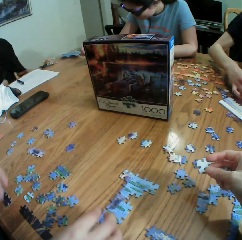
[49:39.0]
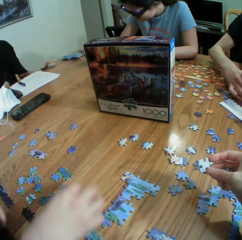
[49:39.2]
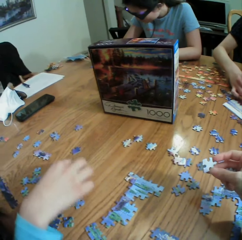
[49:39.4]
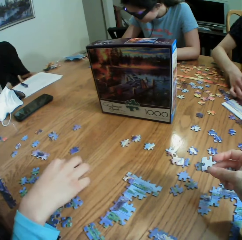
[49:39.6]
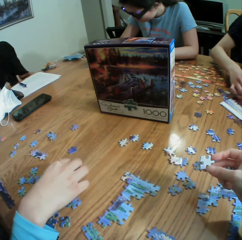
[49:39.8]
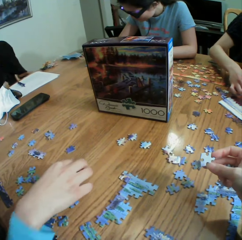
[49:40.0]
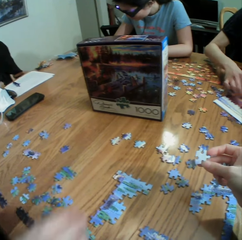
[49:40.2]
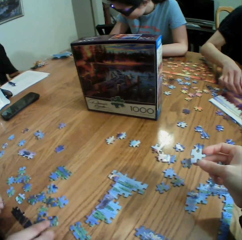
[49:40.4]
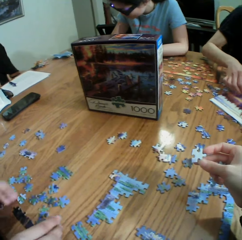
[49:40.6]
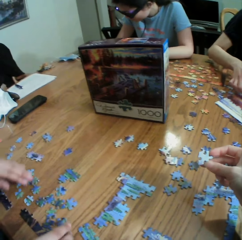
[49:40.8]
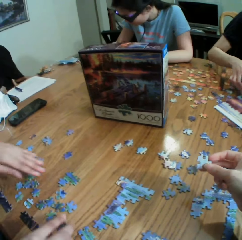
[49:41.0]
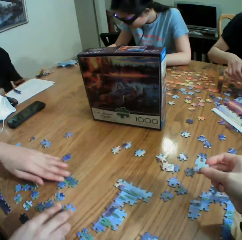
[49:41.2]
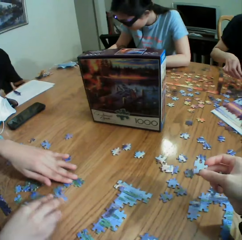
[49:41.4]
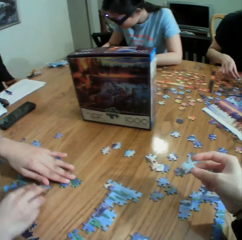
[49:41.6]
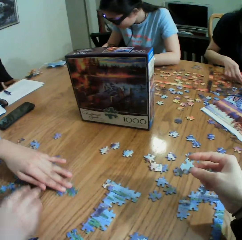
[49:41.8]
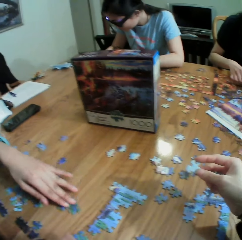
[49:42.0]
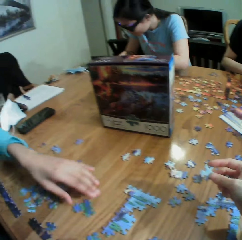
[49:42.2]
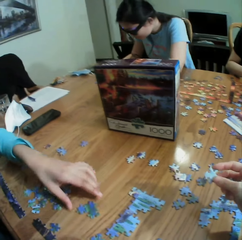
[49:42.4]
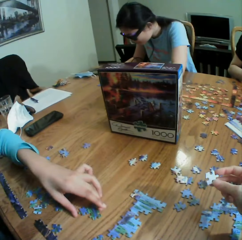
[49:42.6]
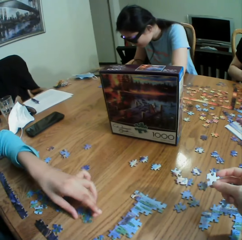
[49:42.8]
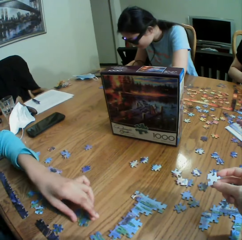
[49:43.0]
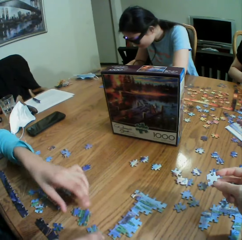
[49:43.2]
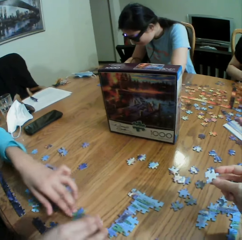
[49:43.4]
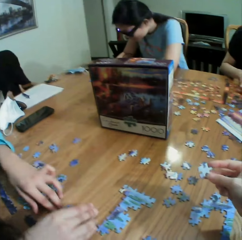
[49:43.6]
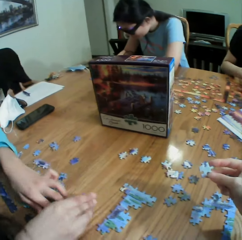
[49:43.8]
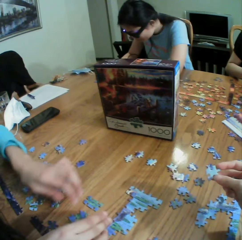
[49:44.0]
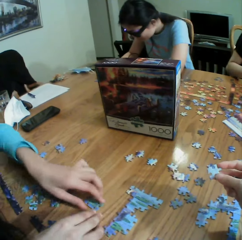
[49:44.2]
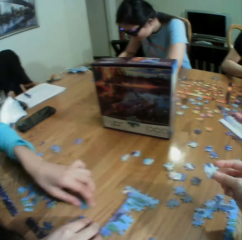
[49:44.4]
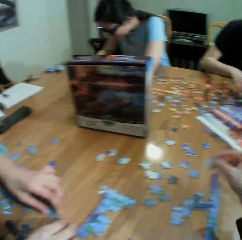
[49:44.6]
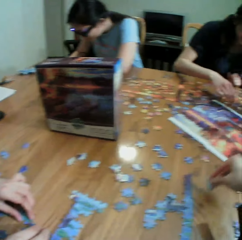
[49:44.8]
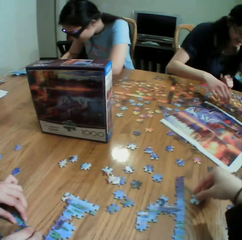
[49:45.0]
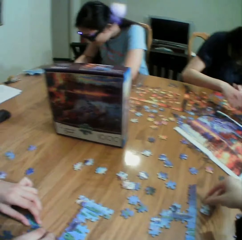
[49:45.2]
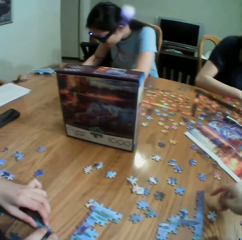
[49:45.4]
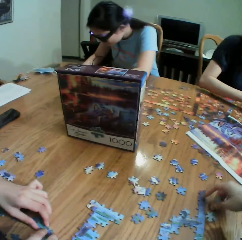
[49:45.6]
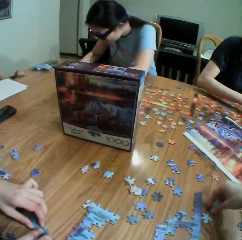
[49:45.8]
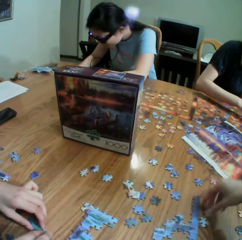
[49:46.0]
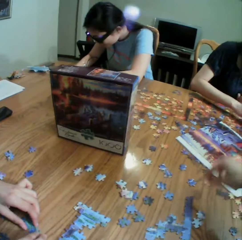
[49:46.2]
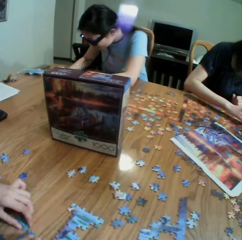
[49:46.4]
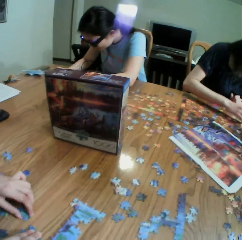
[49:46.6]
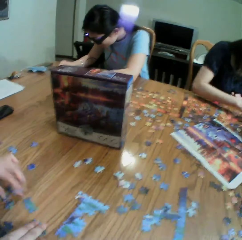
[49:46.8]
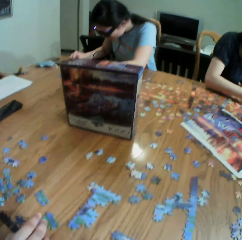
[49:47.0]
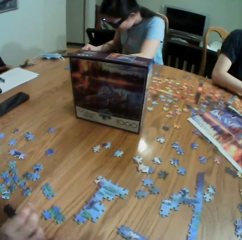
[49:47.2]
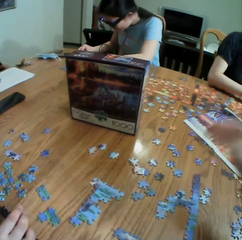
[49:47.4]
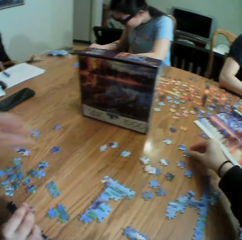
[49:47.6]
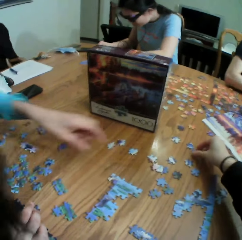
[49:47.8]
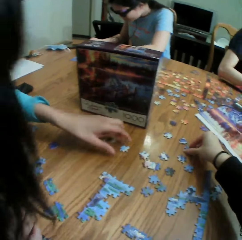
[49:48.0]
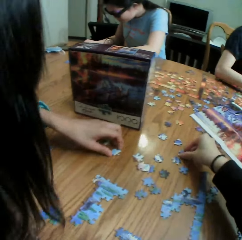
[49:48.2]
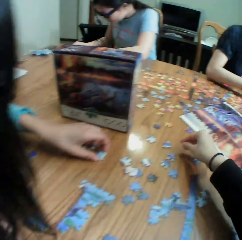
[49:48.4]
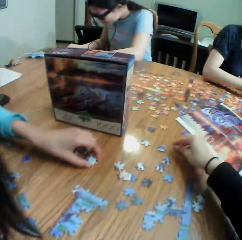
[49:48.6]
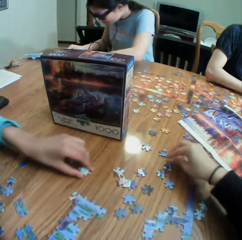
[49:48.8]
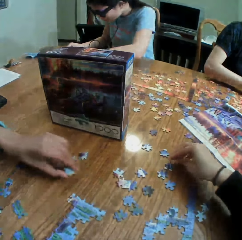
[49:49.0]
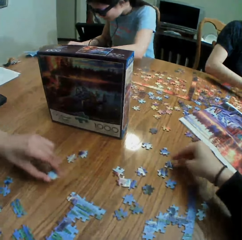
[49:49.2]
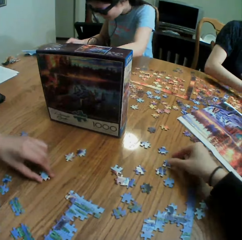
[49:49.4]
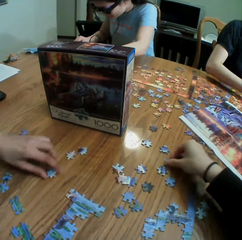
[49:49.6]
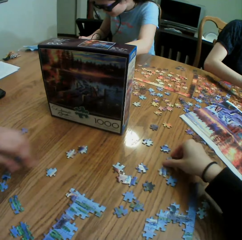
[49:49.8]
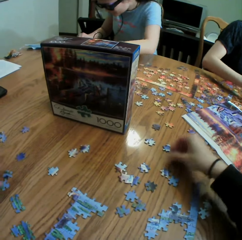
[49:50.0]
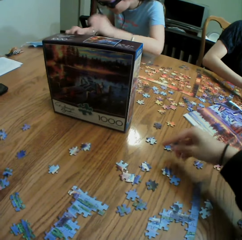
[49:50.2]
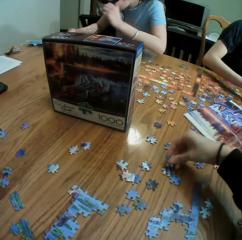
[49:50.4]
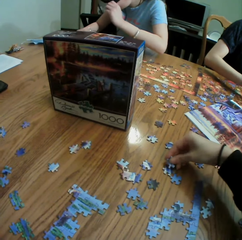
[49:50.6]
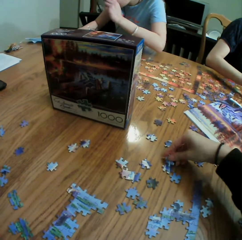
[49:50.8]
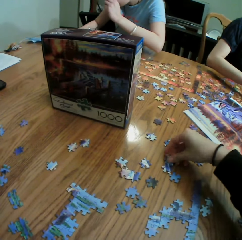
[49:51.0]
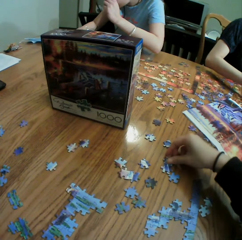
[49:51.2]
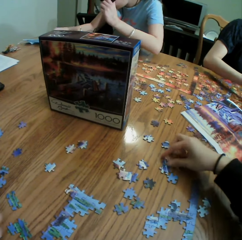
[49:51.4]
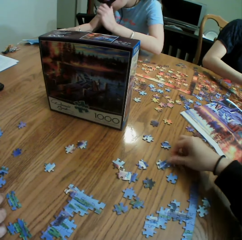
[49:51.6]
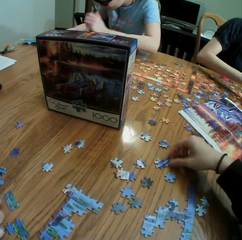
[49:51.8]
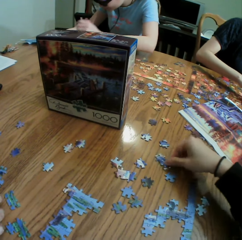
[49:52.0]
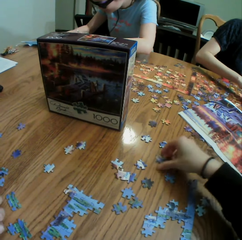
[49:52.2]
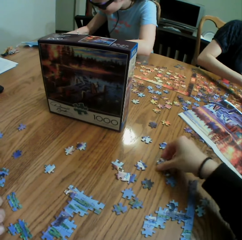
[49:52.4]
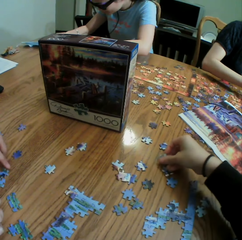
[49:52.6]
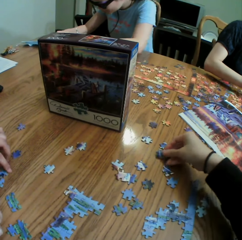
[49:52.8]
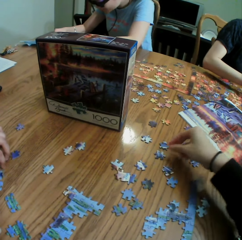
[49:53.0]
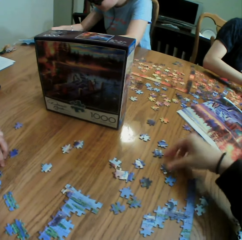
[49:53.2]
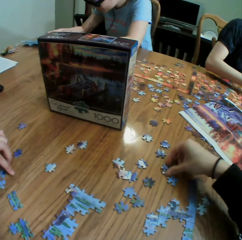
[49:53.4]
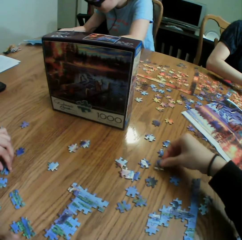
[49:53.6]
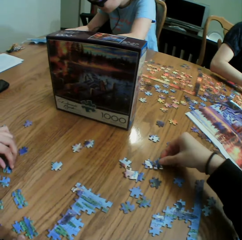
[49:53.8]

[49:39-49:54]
A person arranges the paper puzzle. The person plays the jigsaw puzzle. The camera wearer plays the jigsaw puzzle. They drop the paper puzzle, look around a table, and arrange the puzzle.

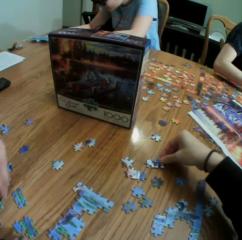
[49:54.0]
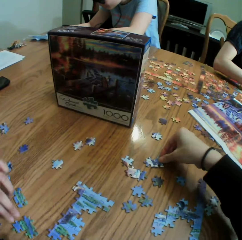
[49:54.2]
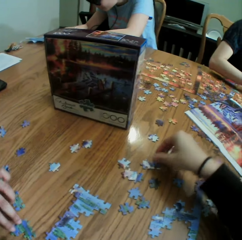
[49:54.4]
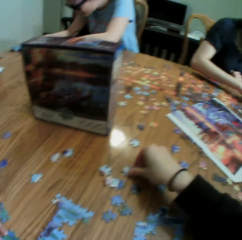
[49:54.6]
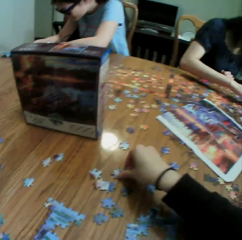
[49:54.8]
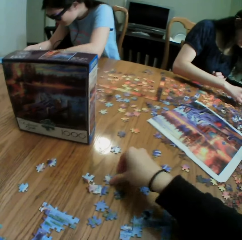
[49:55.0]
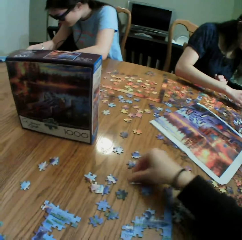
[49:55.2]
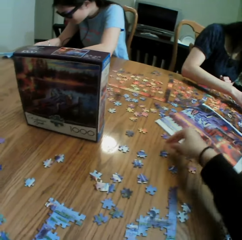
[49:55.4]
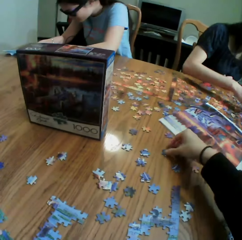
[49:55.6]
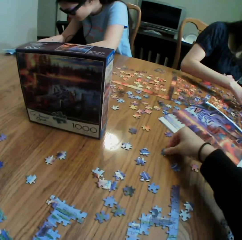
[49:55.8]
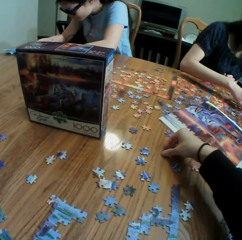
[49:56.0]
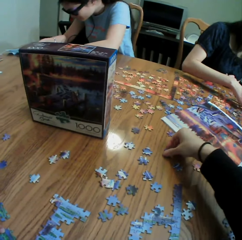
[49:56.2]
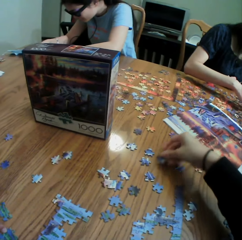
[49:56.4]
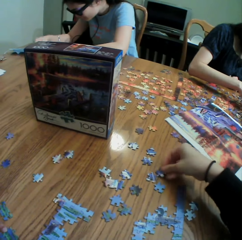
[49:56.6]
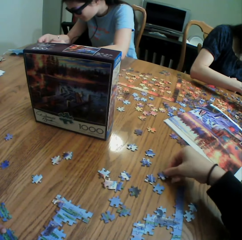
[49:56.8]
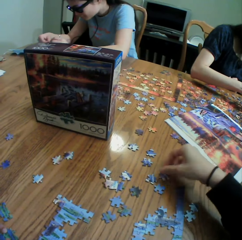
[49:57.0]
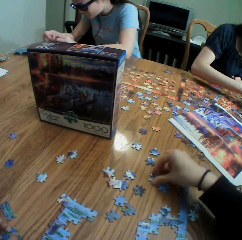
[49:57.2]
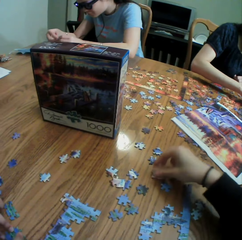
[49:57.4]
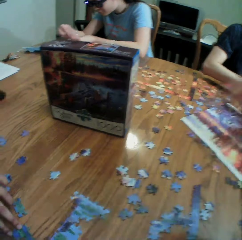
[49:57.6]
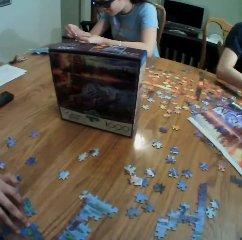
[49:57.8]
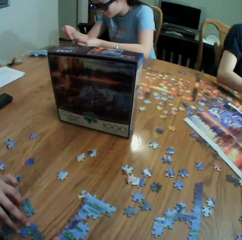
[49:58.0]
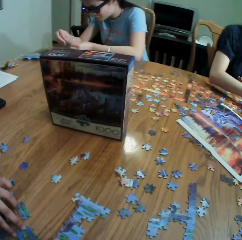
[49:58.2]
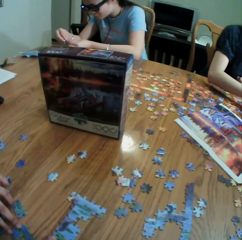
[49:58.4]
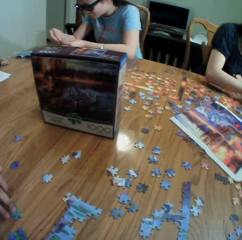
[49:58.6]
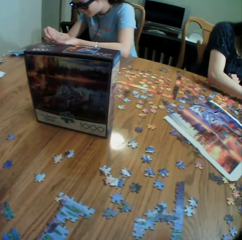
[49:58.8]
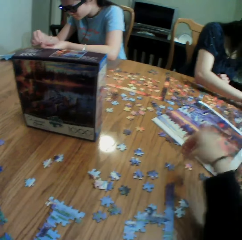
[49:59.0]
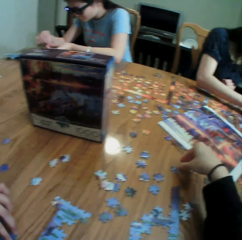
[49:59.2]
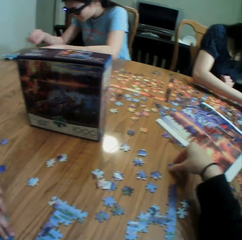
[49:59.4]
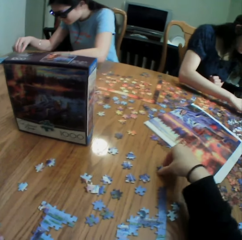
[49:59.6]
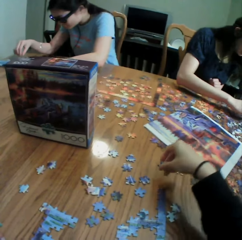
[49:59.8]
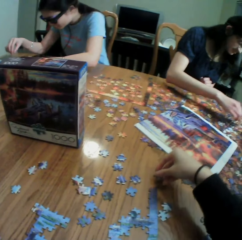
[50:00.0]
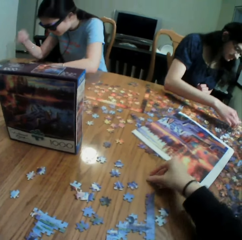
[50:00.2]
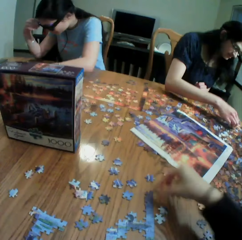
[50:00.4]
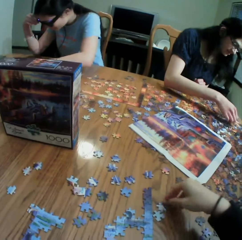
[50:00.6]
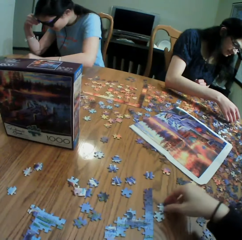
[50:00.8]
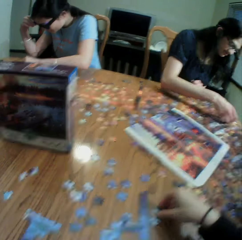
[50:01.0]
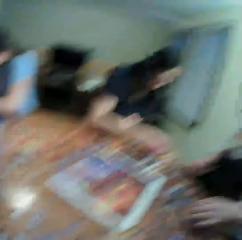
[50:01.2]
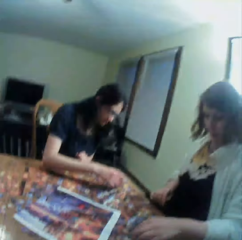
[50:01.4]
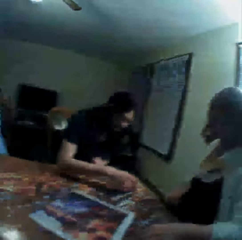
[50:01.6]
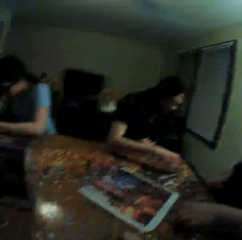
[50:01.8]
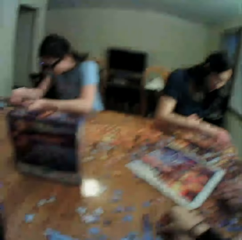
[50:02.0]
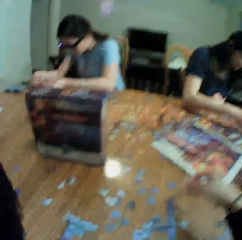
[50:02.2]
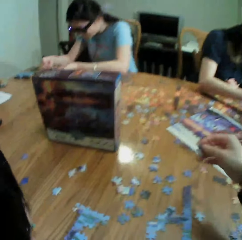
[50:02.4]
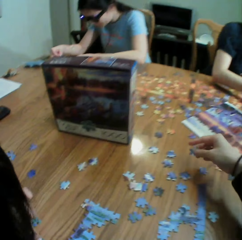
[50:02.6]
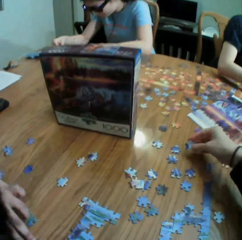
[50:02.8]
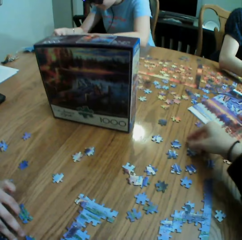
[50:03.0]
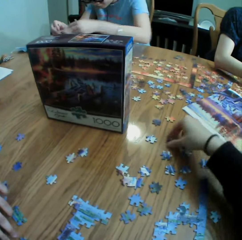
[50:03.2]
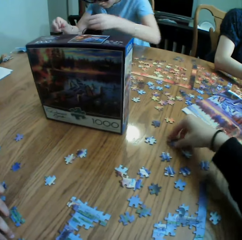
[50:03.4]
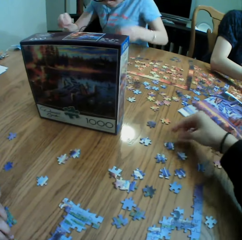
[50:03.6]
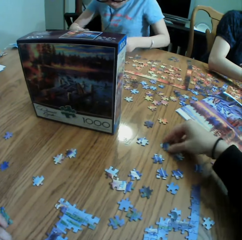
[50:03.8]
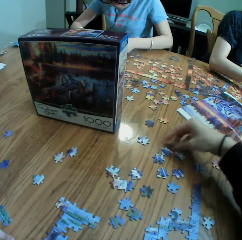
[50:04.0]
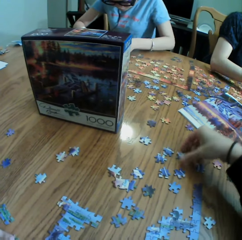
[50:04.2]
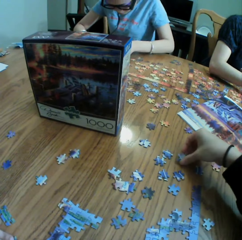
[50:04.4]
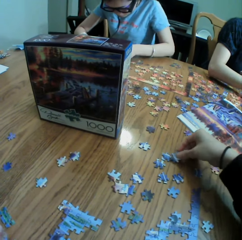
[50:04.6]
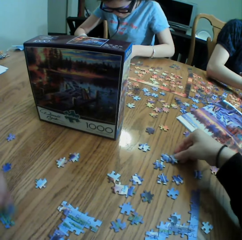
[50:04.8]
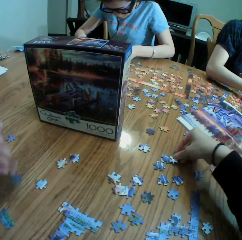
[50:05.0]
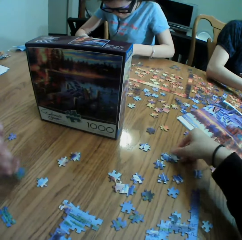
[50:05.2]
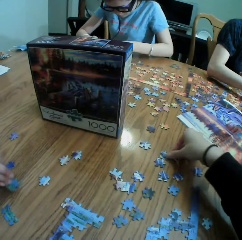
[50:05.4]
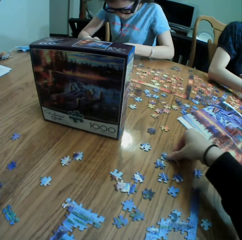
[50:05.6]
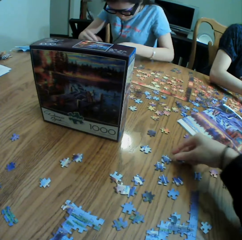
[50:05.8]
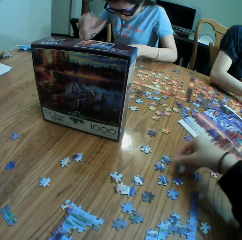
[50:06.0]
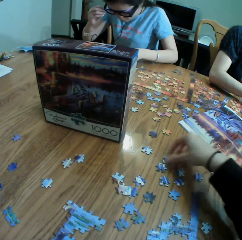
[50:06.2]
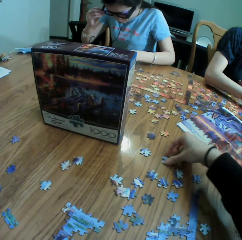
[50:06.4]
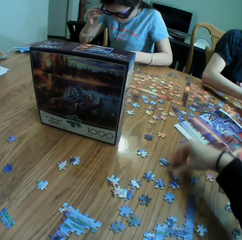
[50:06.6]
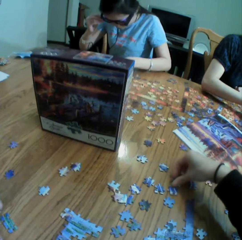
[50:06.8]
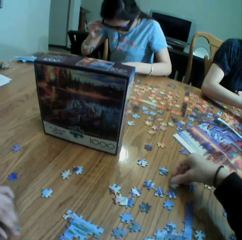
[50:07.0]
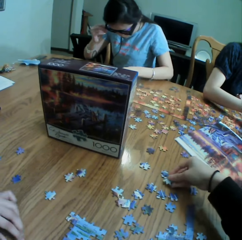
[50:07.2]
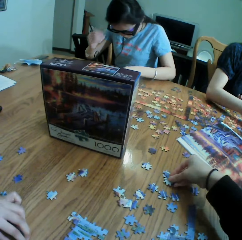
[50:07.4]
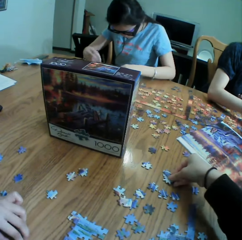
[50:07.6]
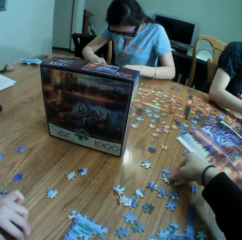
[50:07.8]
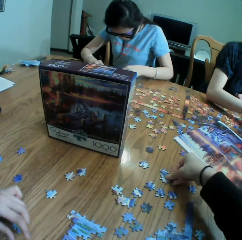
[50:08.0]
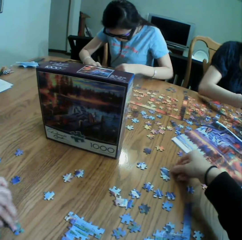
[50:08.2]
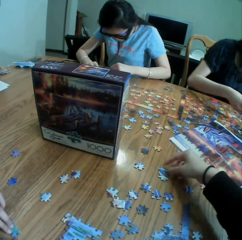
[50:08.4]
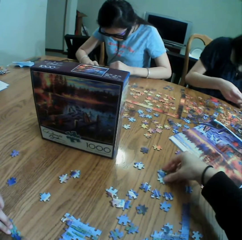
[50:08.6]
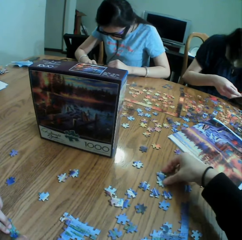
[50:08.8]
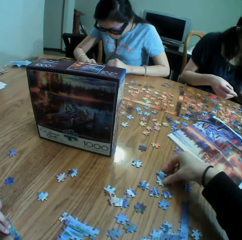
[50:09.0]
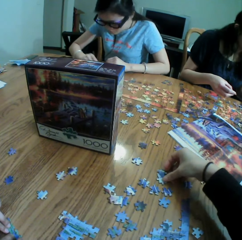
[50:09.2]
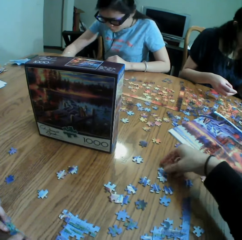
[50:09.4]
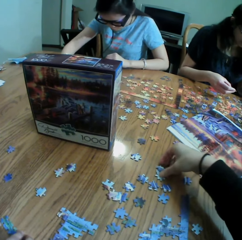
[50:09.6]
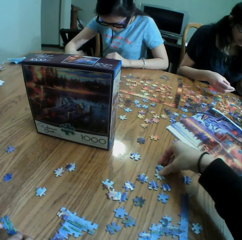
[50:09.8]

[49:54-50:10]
The camera wearer moves the paper puzzle. They look around. They pick up the paper puzzle. They drop the paper puzzle. They look around. They drop the paper puzzle. They arrange the paper puzzle.
